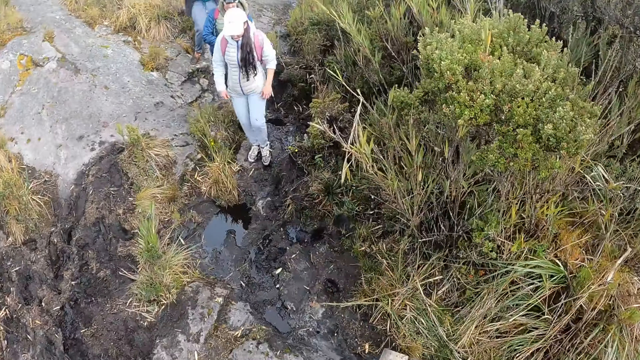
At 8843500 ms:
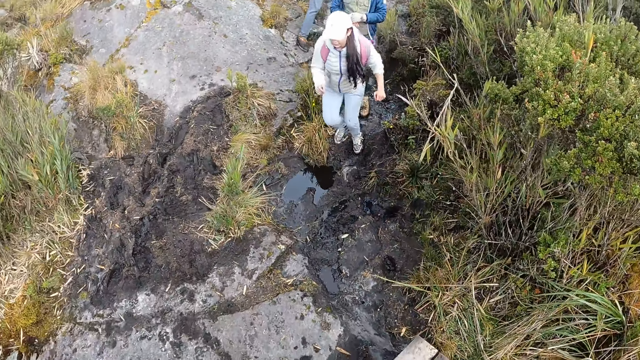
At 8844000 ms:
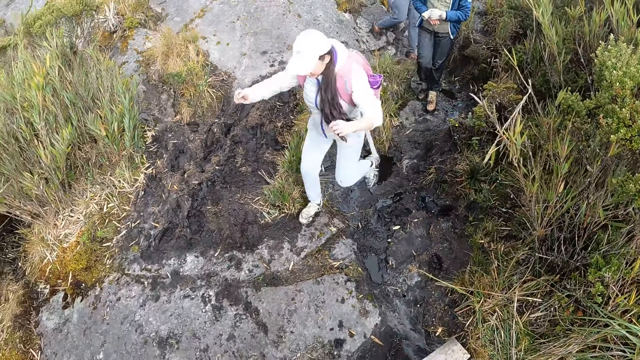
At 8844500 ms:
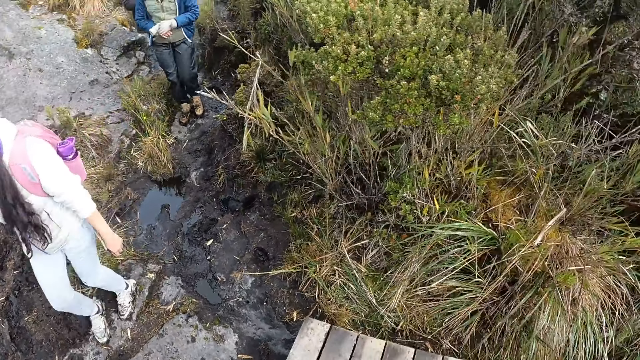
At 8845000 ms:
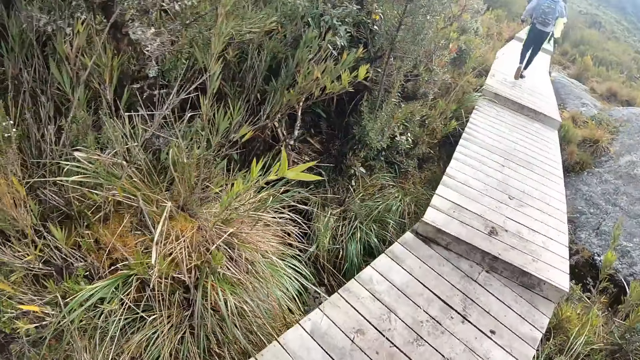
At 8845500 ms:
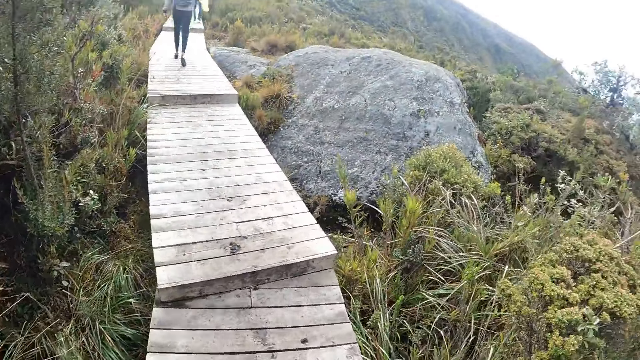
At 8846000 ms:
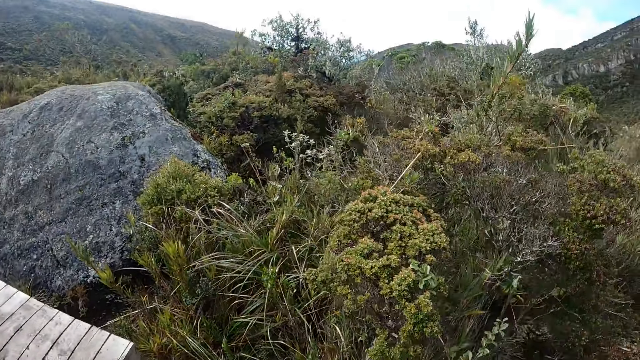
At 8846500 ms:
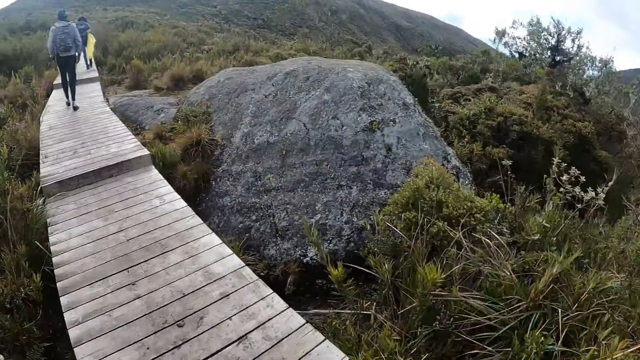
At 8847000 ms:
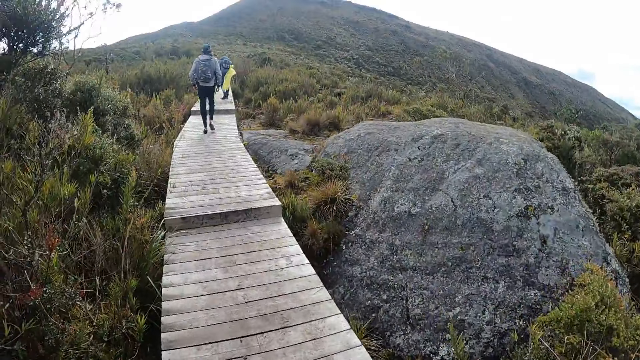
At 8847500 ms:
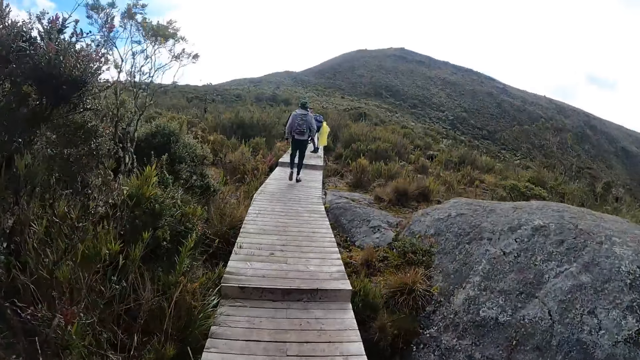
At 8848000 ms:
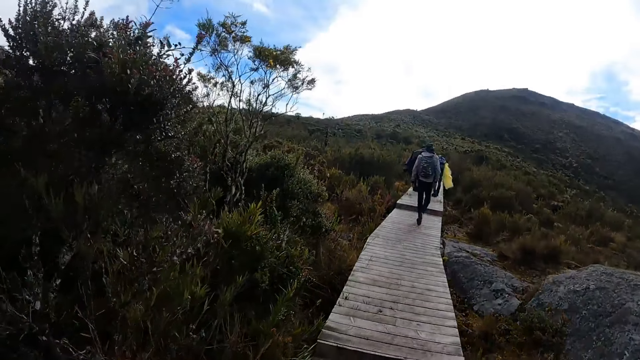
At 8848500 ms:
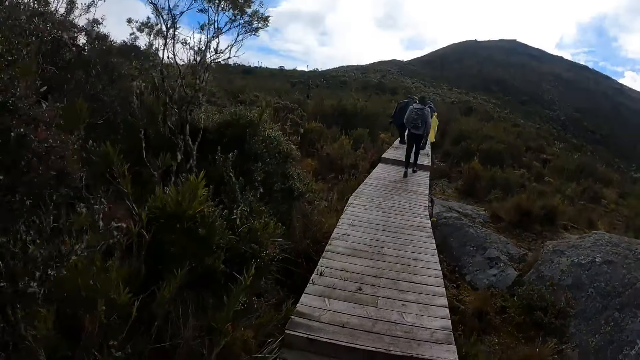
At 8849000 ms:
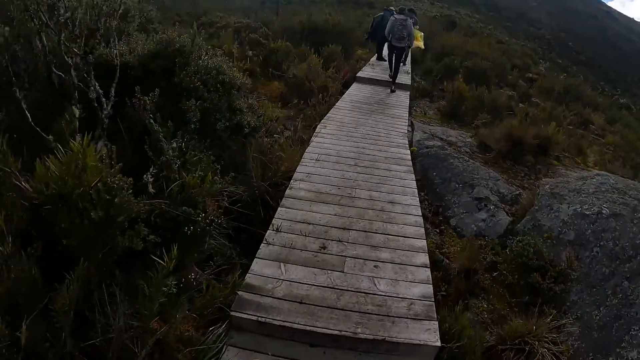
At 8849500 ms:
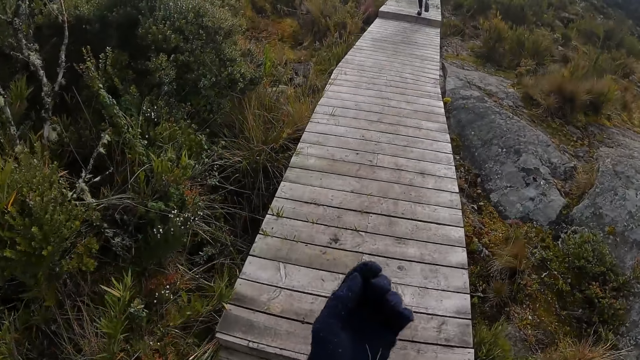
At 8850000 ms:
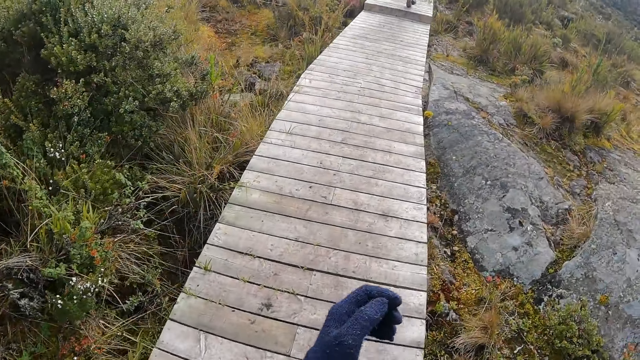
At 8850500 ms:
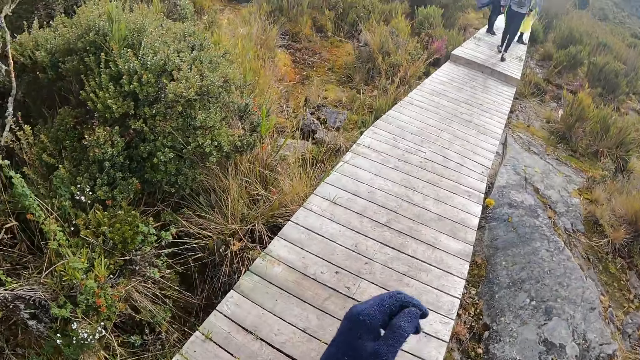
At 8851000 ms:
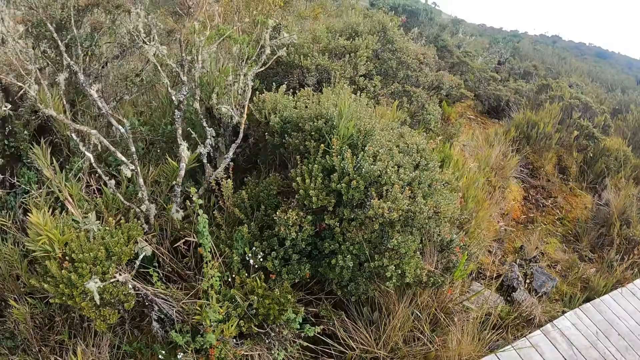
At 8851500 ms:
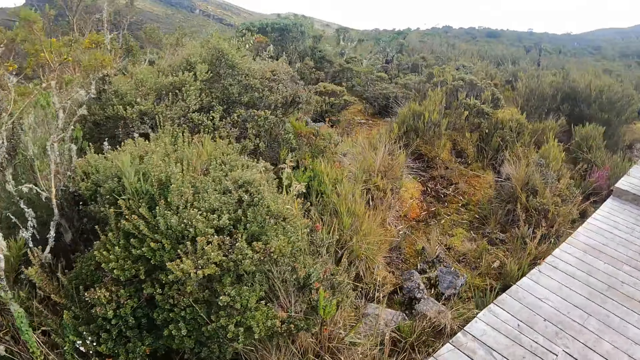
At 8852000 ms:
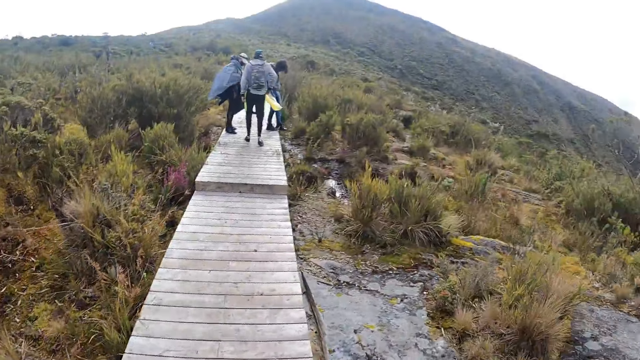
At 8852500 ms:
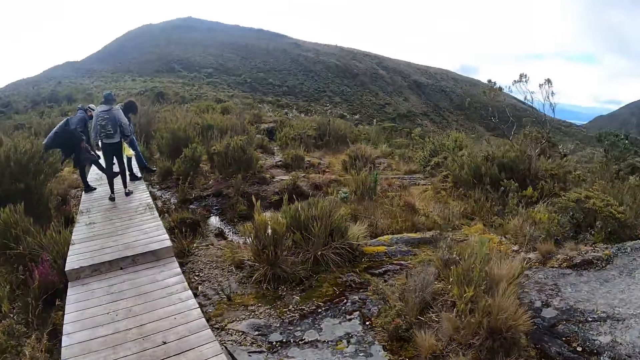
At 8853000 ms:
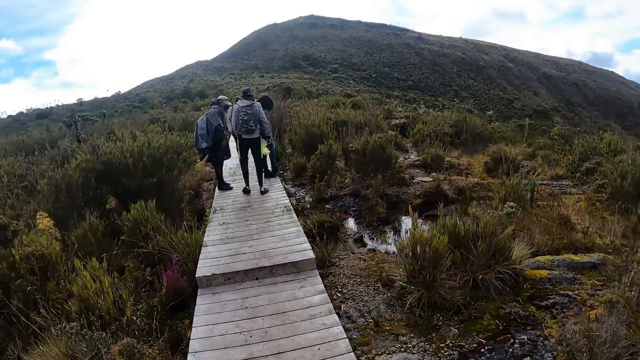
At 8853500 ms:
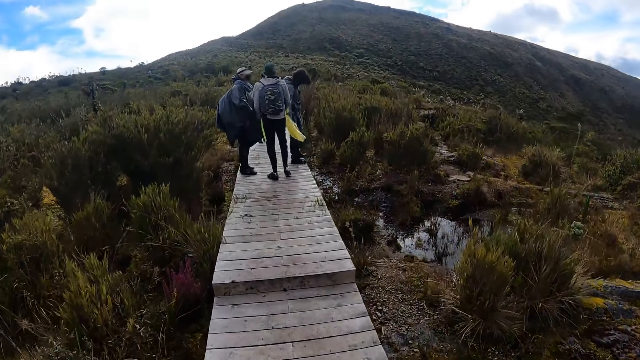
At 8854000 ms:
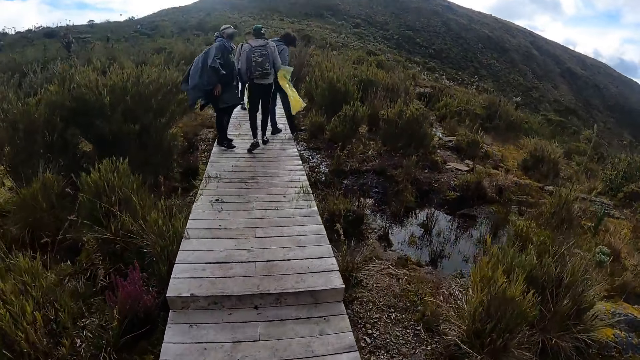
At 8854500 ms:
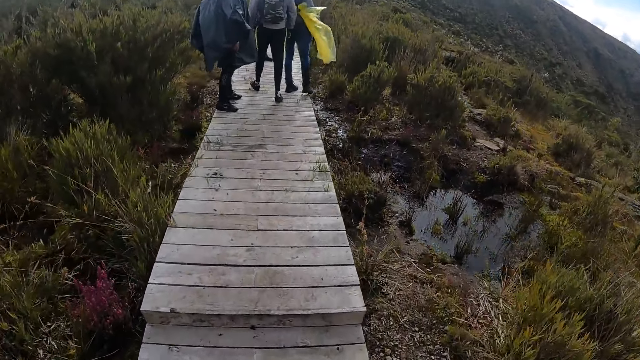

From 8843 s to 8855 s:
The camera wearer turns around. They stare at a lady. The lady jumps the water. The camera wearer turns around. They look around. They walk on a mountain. They walk along a wooden pavement. They look around the field.

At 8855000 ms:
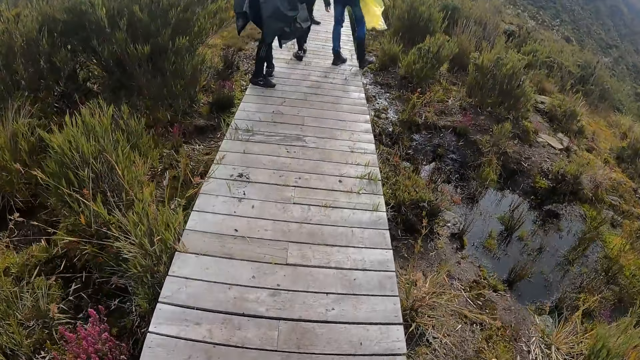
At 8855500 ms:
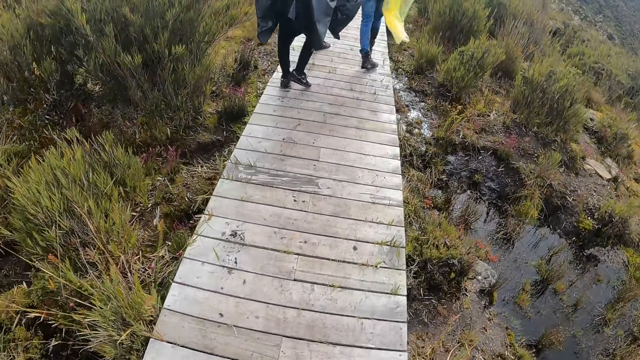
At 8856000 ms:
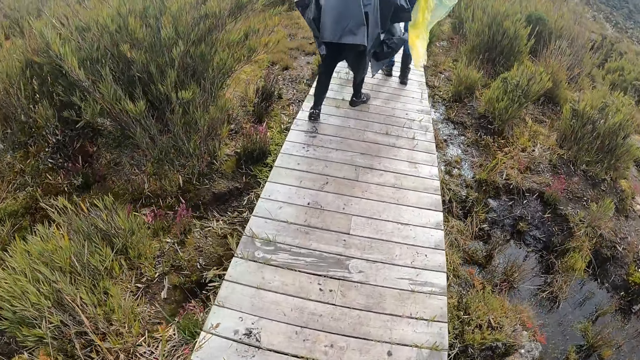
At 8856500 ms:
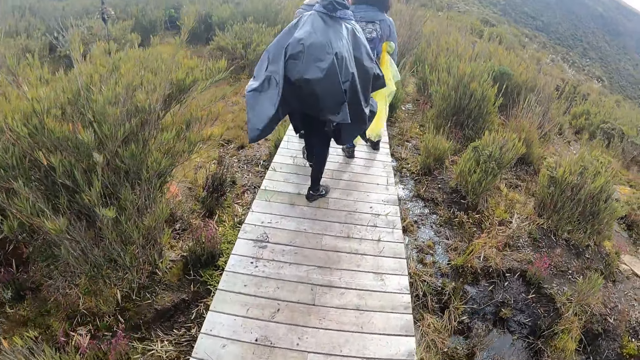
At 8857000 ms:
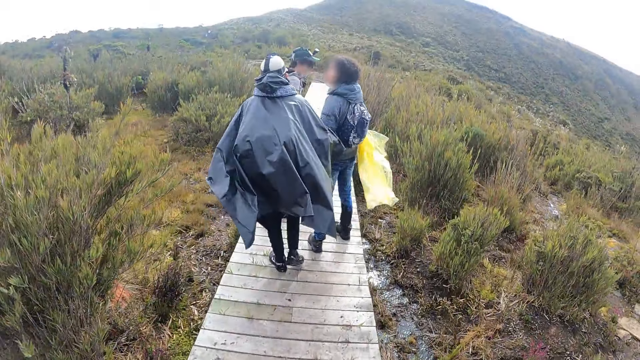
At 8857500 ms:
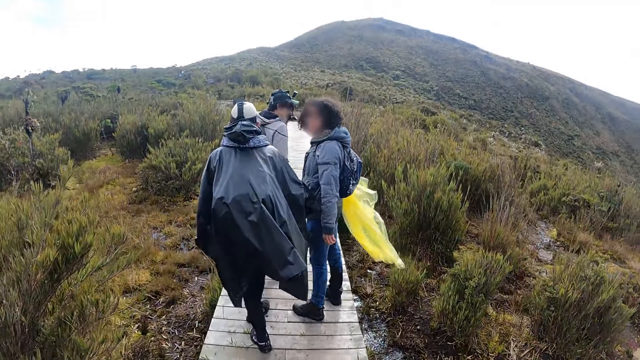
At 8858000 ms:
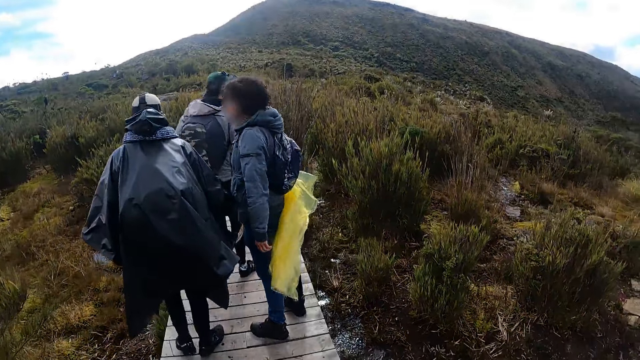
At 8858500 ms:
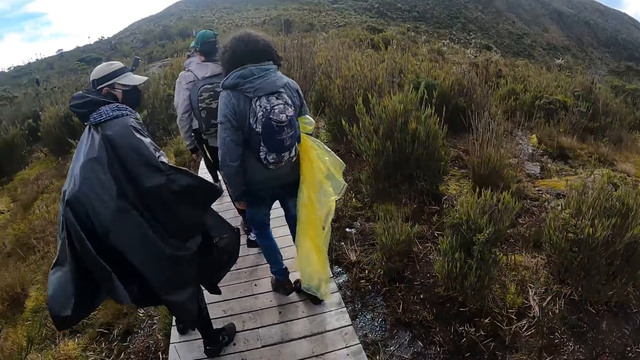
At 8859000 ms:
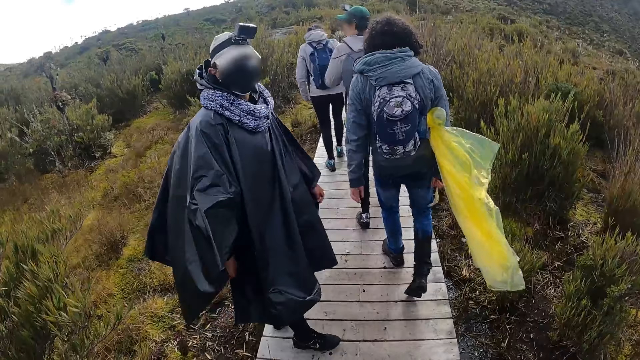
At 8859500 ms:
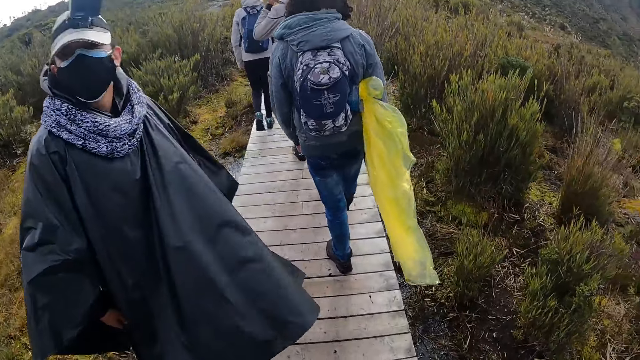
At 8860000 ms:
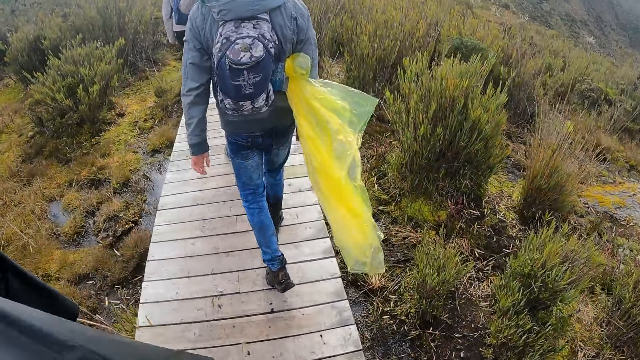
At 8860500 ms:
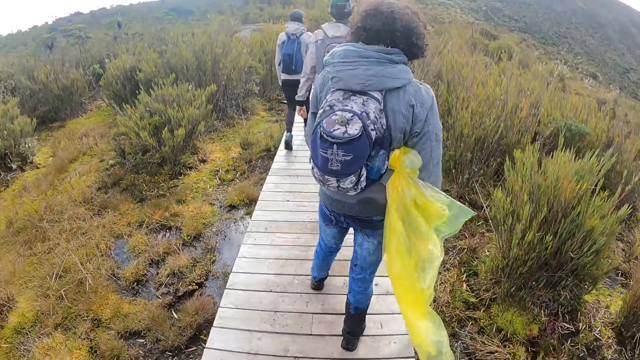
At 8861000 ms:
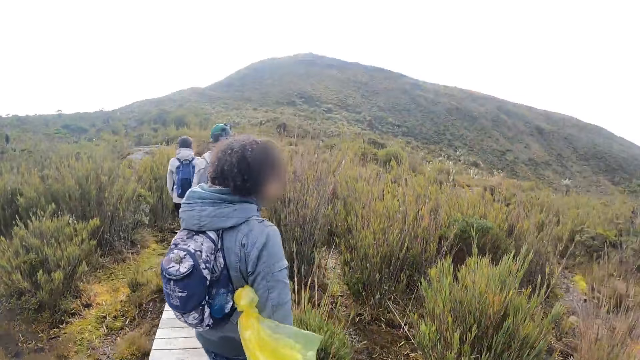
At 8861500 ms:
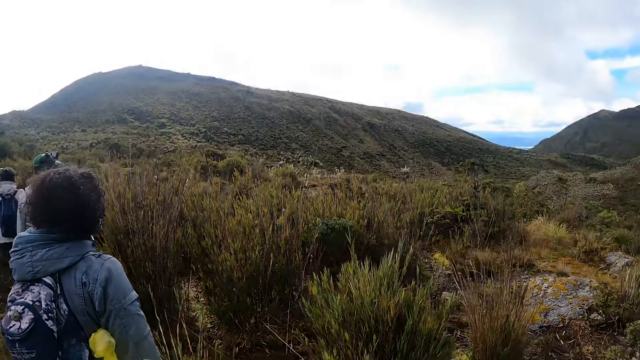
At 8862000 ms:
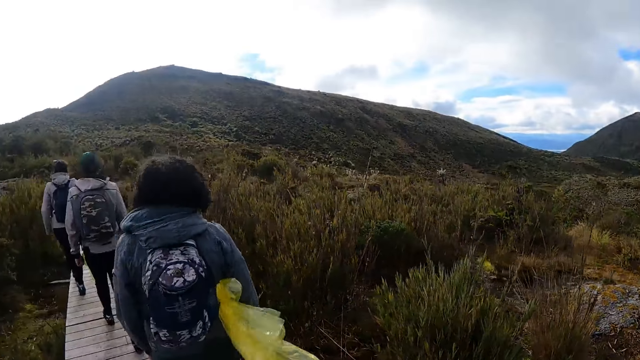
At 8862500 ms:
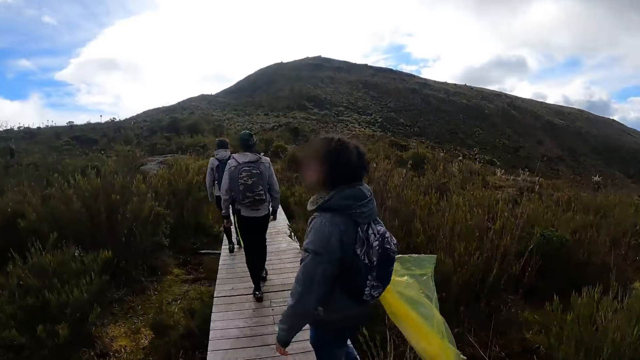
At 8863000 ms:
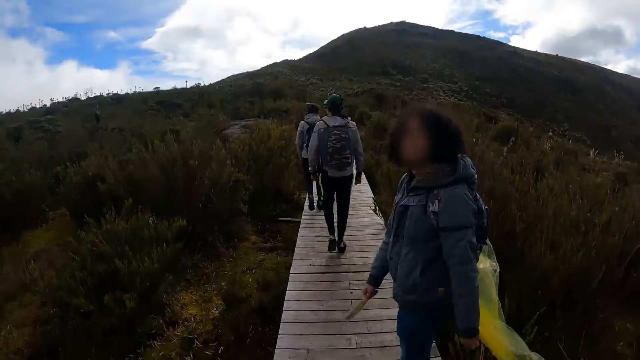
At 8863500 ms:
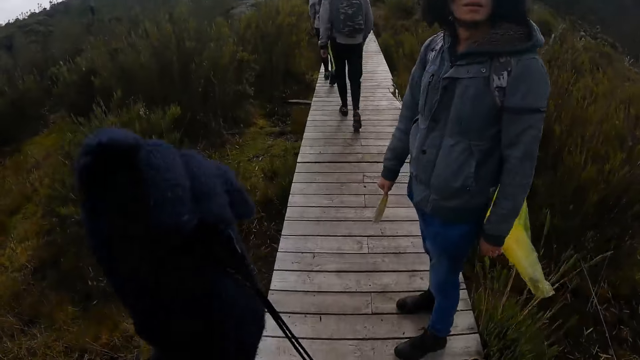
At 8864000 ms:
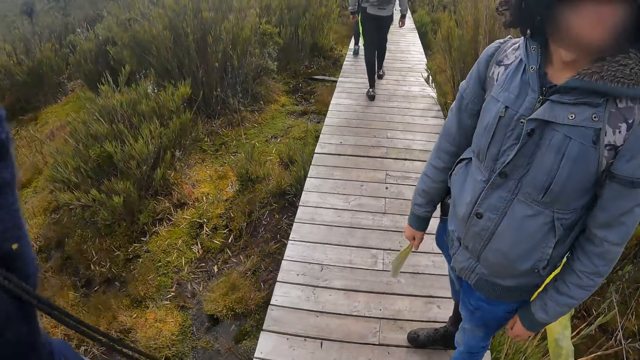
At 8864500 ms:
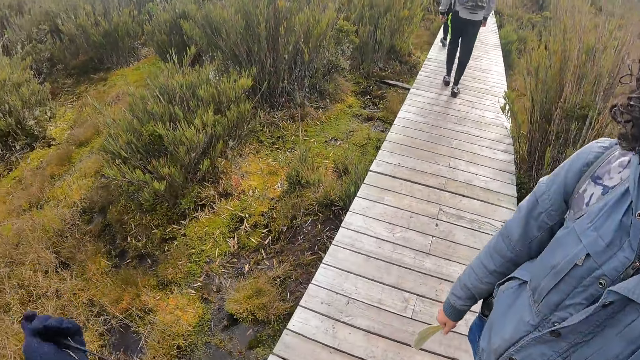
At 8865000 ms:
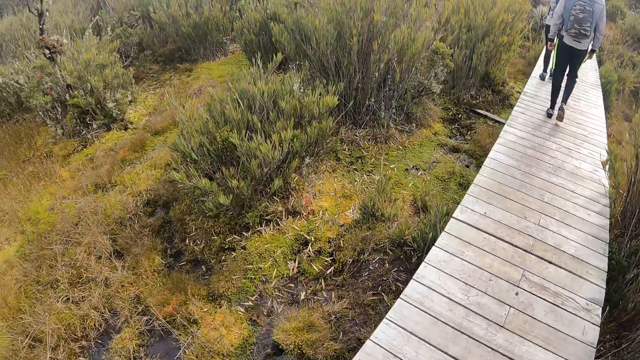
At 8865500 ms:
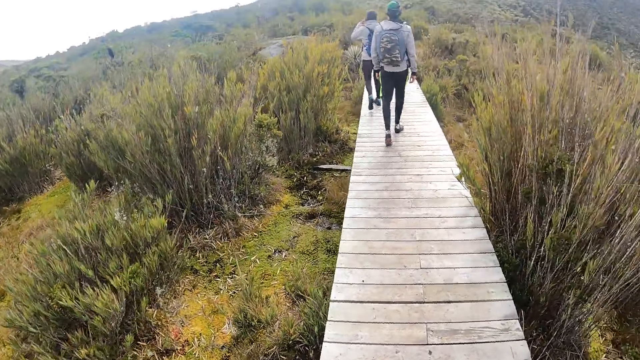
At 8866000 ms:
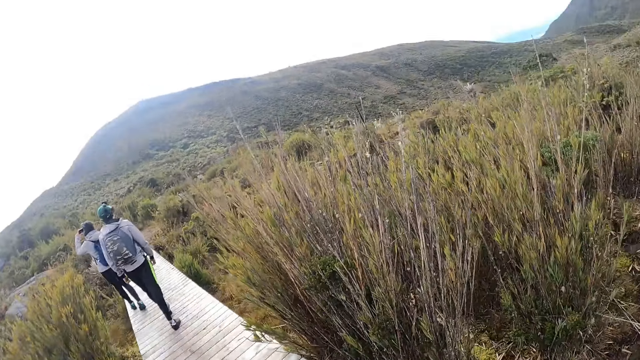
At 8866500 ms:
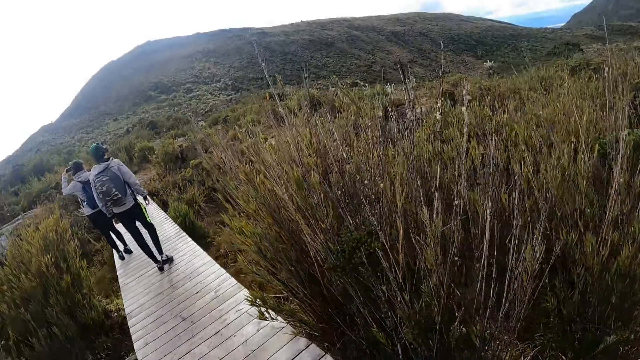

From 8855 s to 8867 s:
The camera wearer walks along a wooden pavement.
